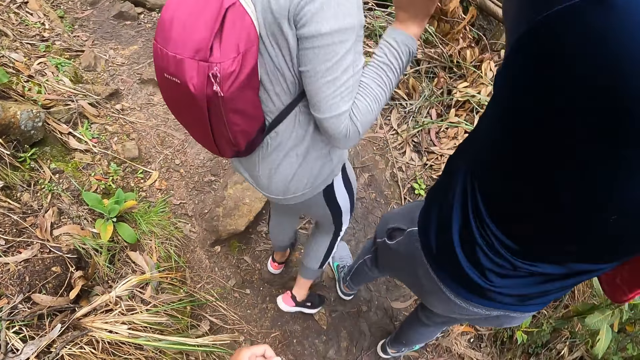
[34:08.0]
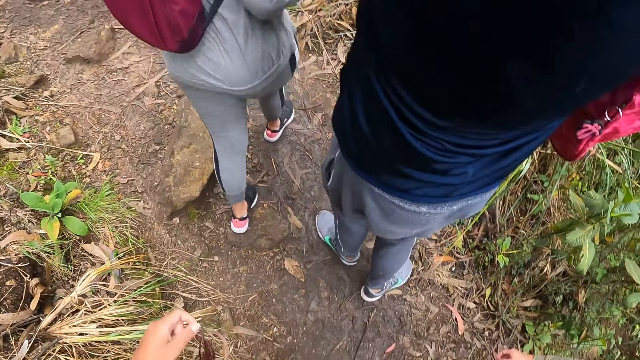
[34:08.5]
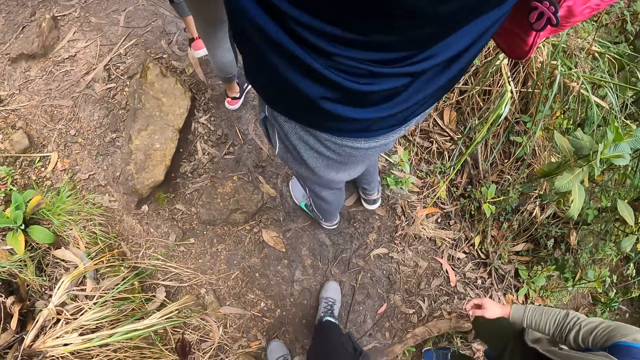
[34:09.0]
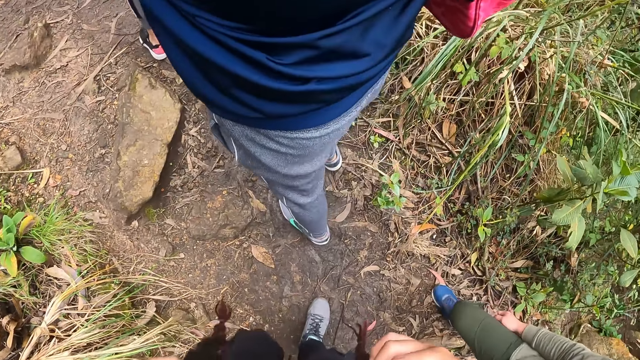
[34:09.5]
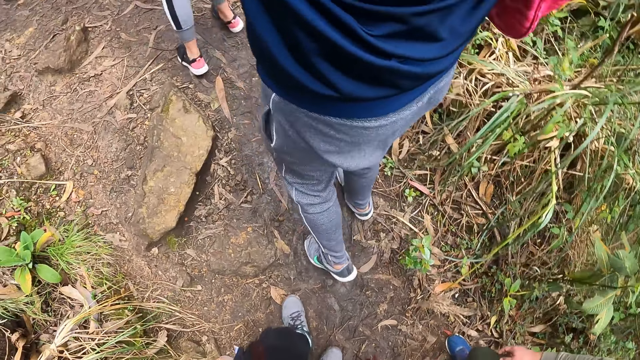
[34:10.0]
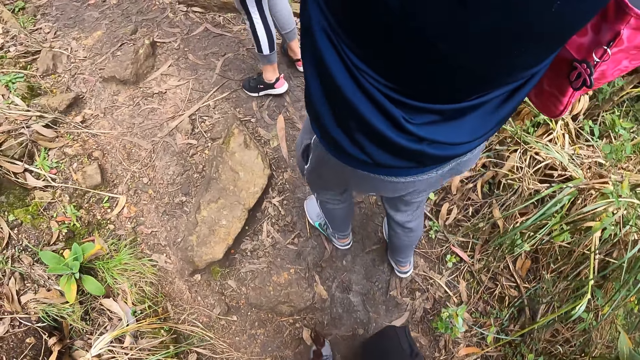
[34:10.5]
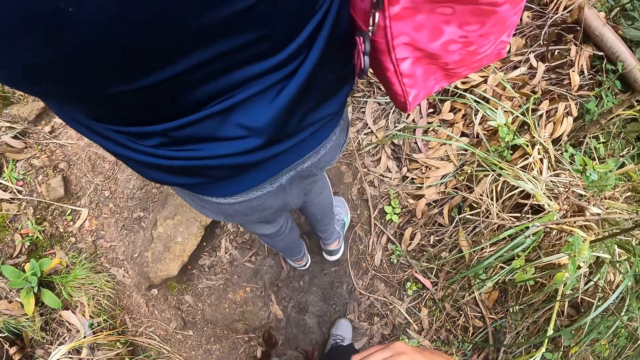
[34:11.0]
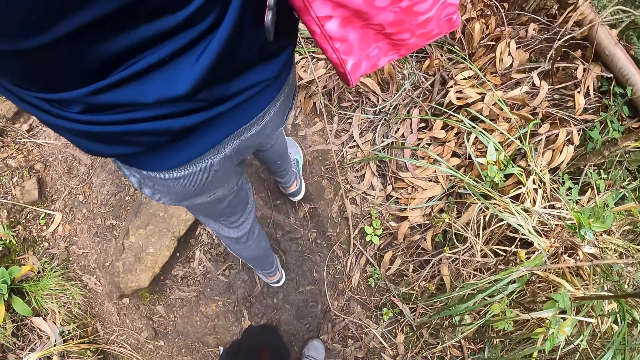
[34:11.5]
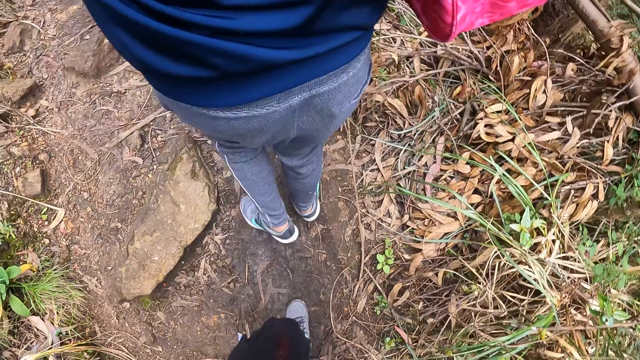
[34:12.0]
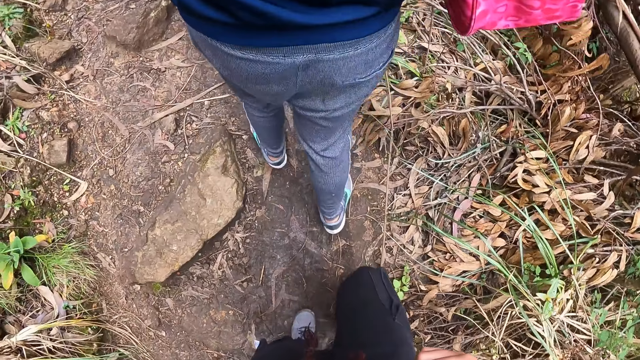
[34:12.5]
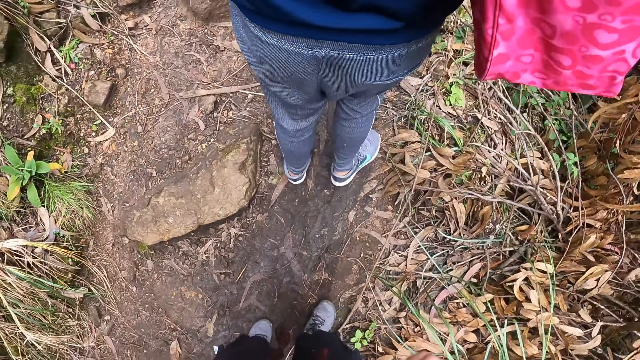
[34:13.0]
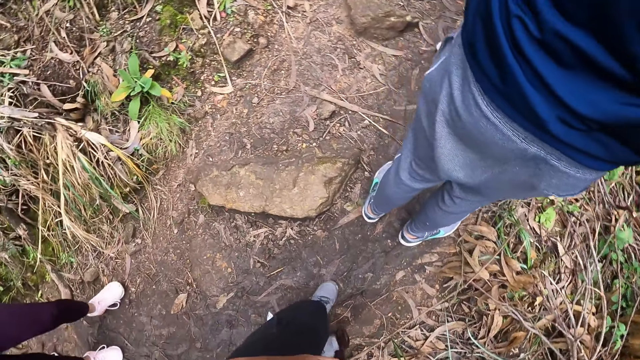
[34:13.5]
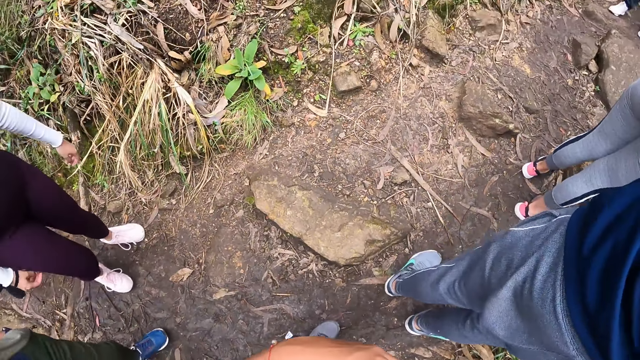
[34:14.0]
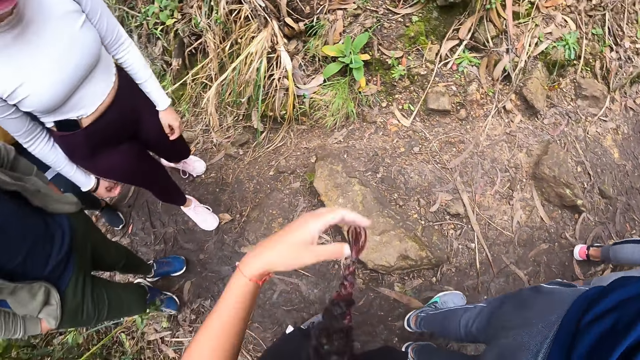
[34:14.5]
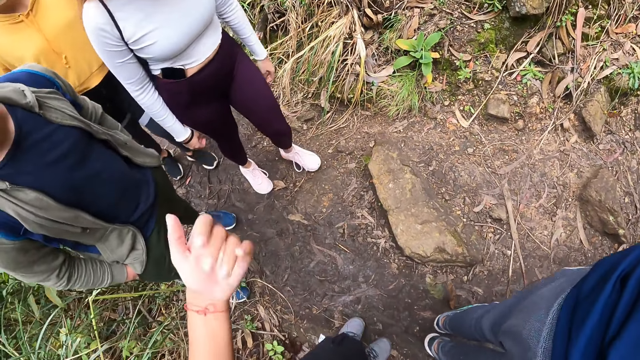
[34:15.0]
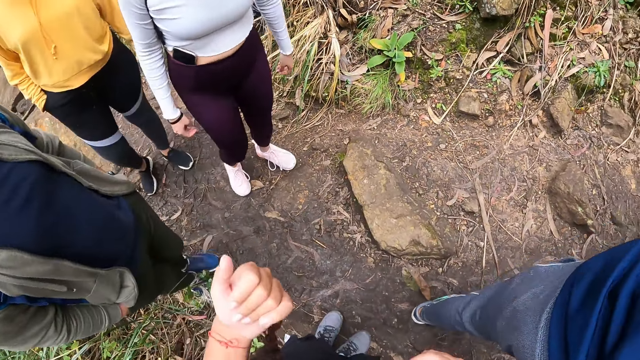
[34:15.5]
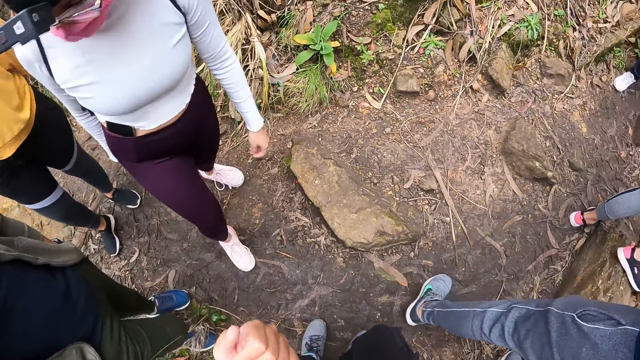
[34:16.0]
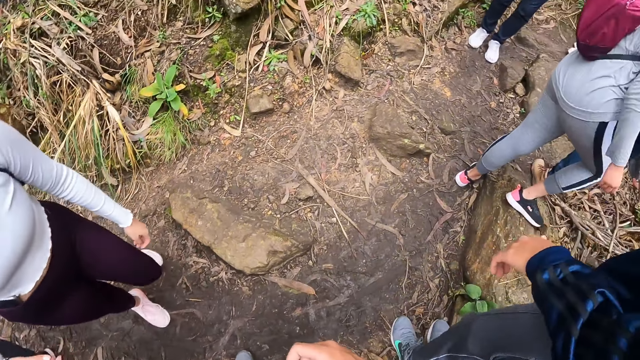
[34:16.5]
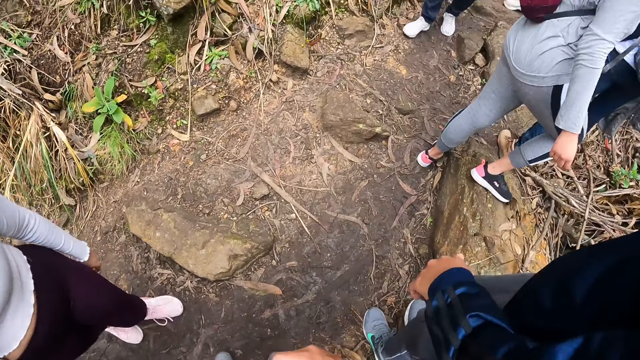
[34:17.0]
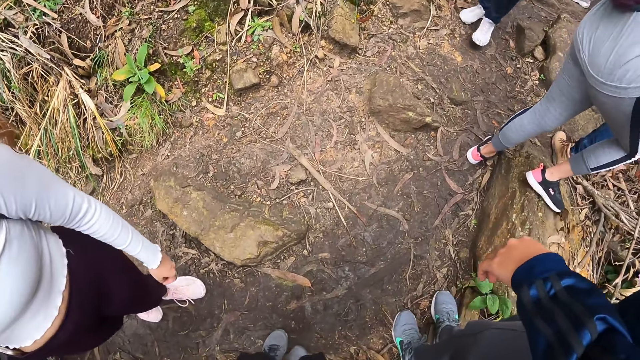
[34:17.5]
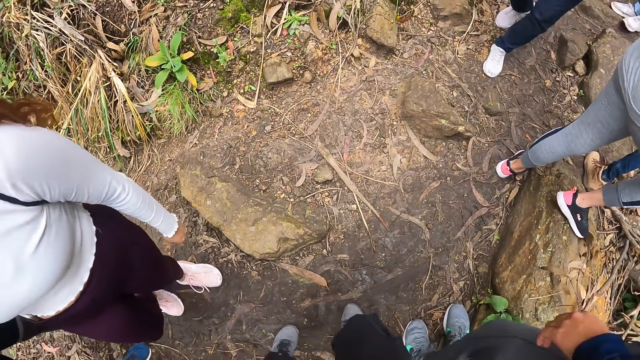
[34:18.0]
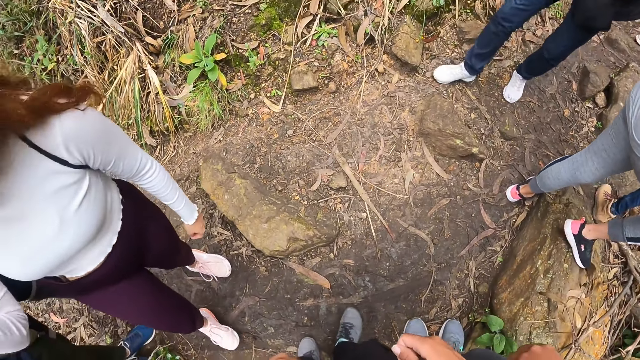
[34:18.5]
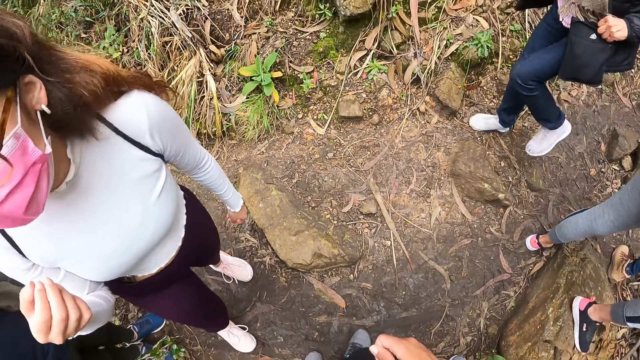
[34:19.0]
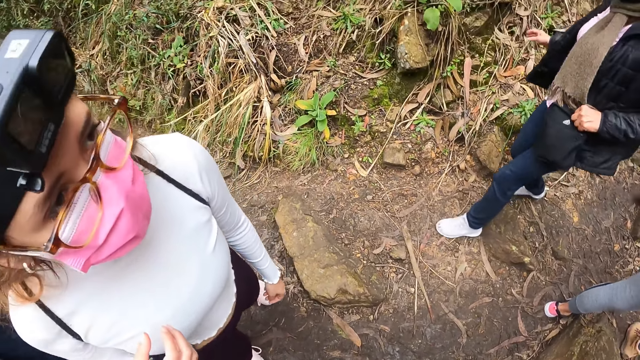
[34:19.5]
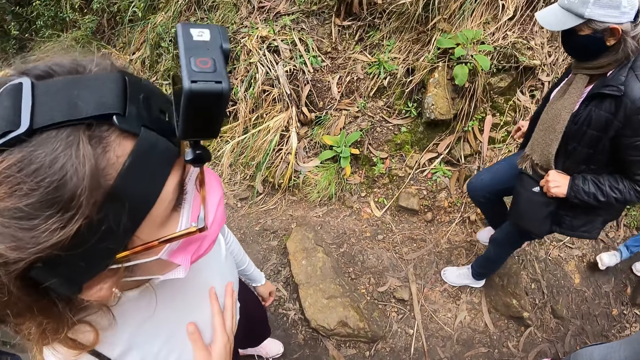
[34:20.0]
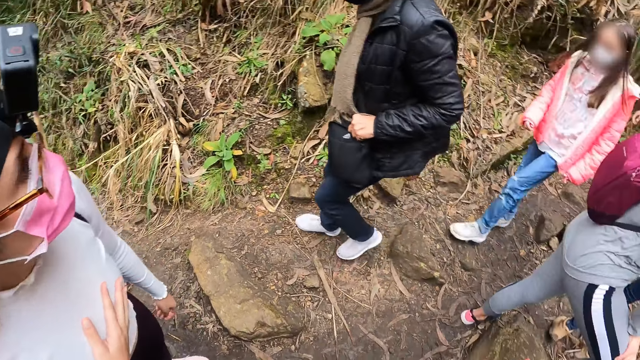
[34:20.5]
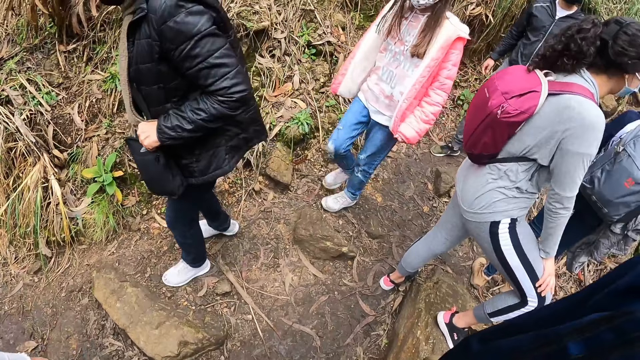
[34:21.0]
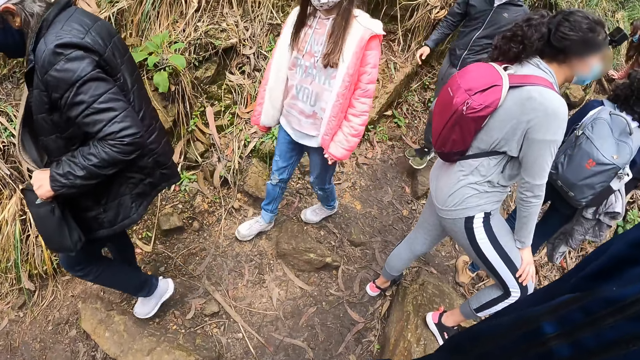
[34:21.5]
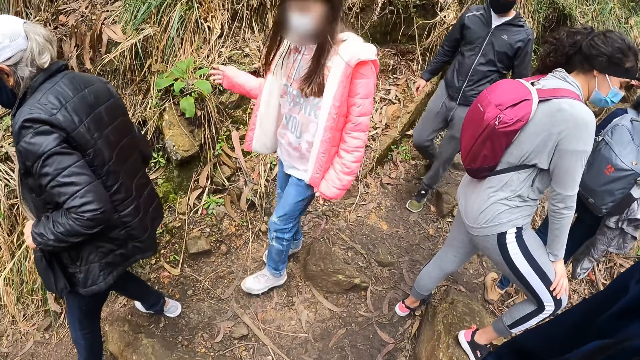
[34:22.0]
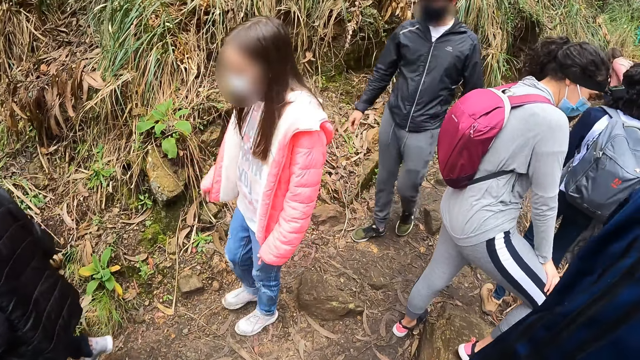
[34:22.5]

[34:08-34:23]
A woman hikes up the mountain. The camera wearer hikes up the mountain. A man hikes up the mountain. The camera wearer turns. She flips fingers in the air. She interacts with another woman and gesticulates with her left hand. The first woman rests her right leg on a log. The camera wearer stares around. The other woman places her right hand on her chest.

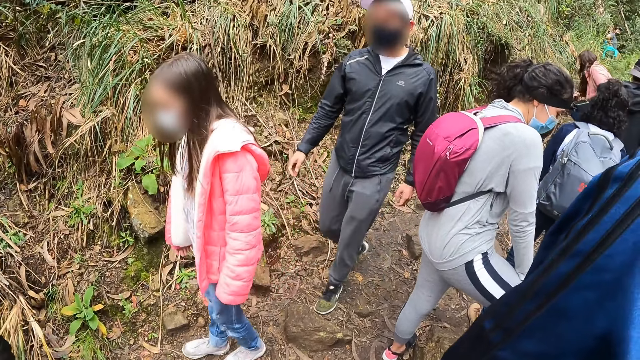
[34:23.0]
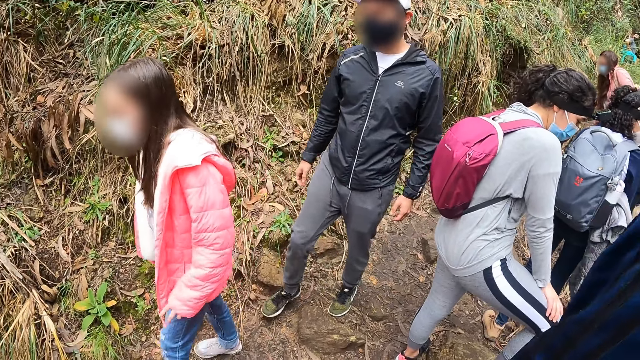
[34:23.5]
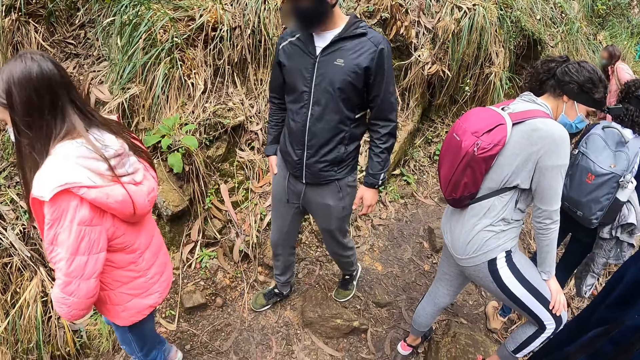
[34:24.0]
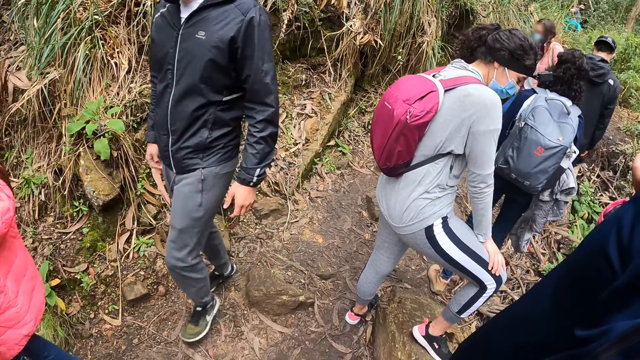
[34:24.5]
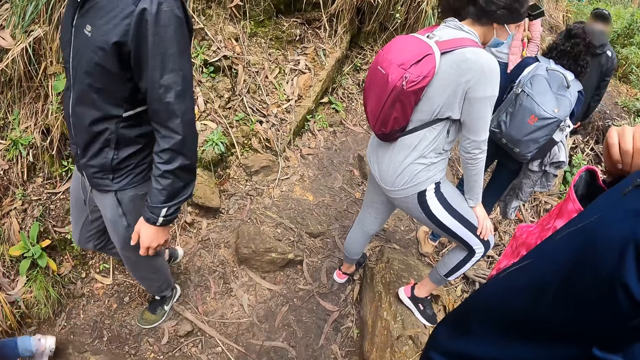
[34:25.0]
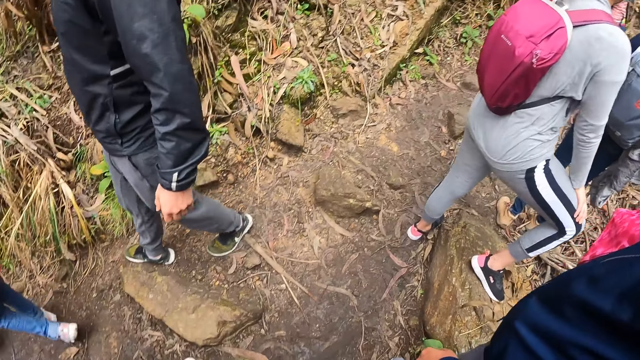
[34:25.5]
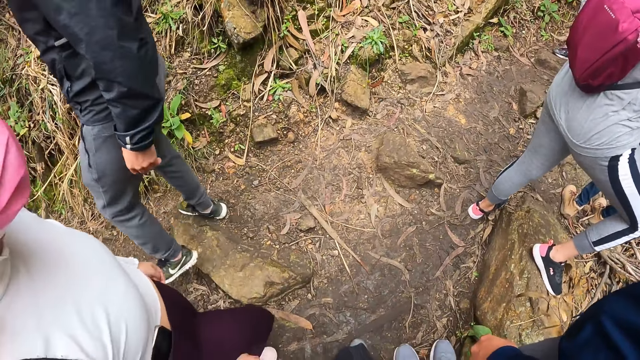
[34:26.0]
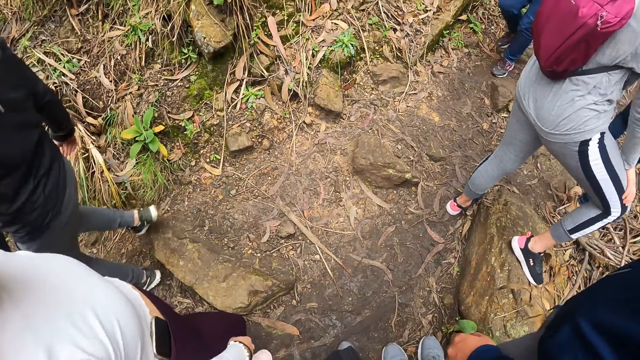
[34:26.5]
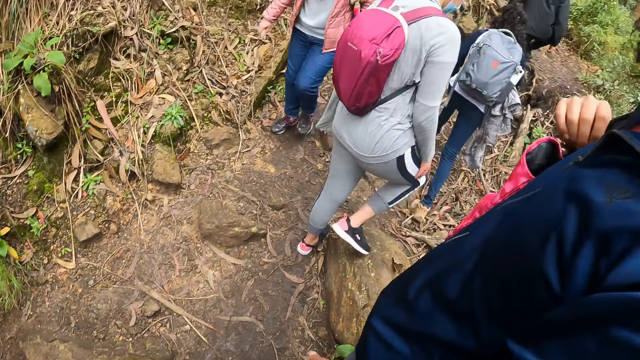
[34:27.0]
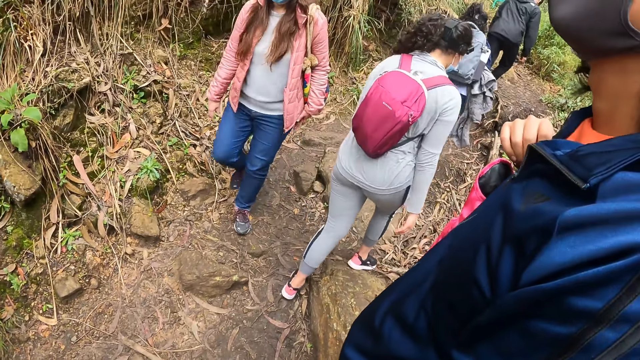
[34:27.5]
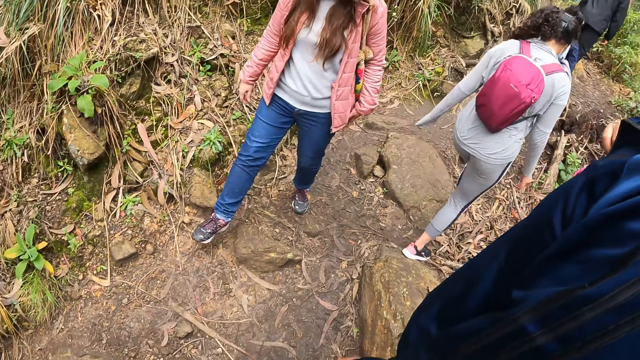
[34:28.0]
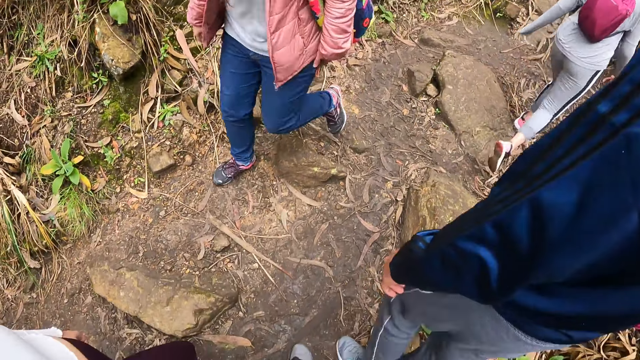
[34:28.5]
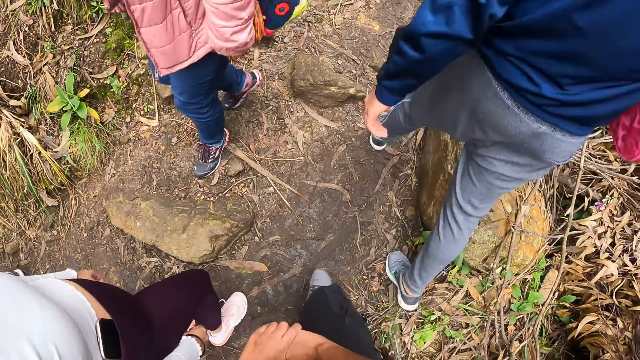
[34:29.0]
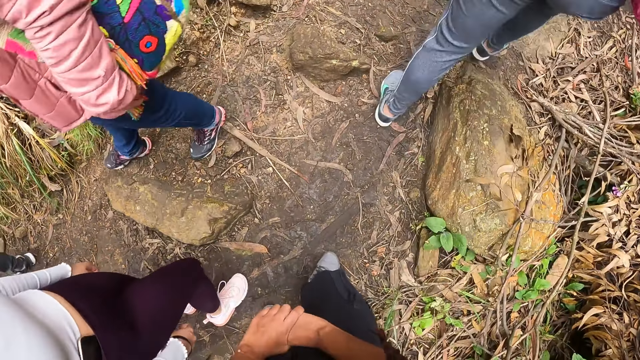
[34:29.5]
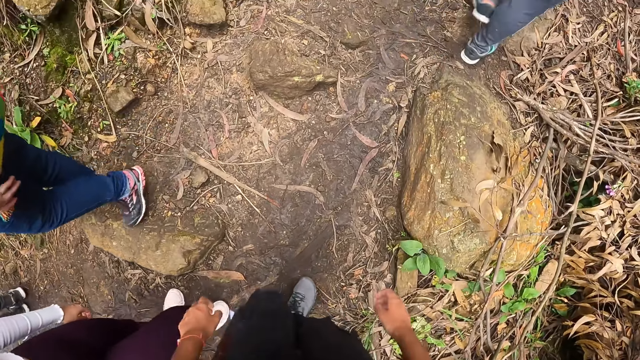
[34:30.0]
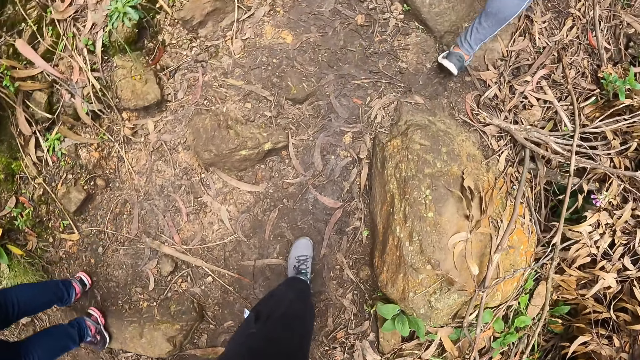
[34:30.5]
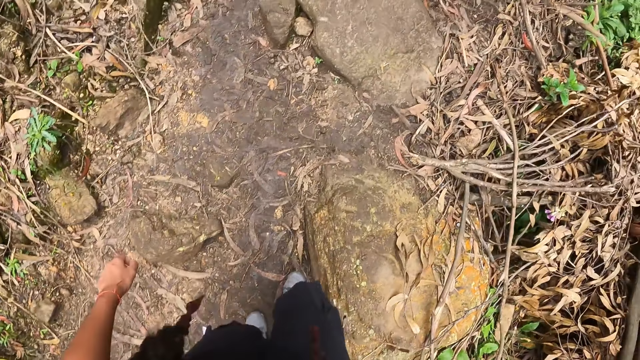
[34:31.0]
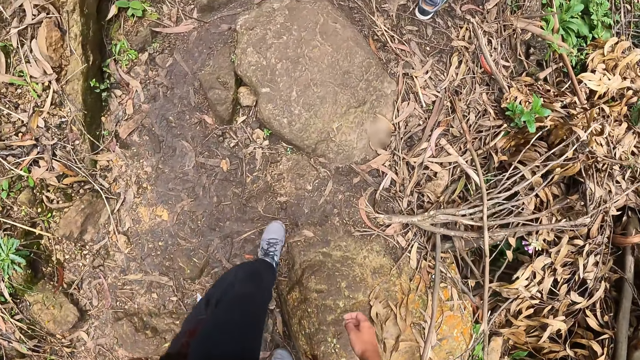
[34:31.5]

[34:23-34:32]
A woman hikes up the mountain. A man hikes up the mountain. The camera wearer hikes up the mountain. Another woman hikes up the mountain.
